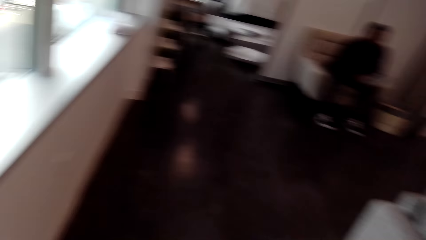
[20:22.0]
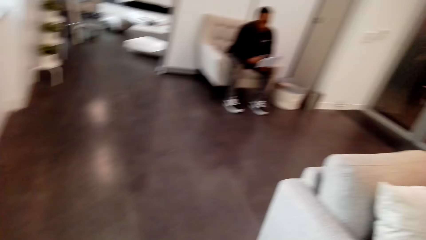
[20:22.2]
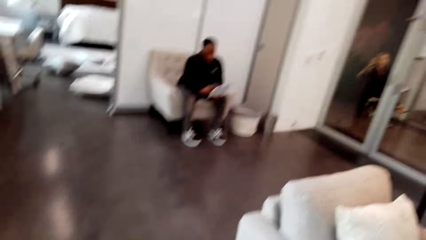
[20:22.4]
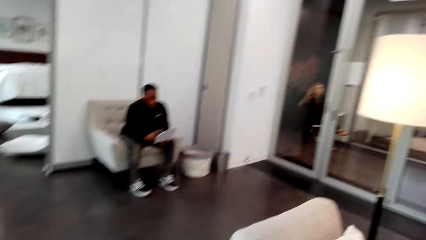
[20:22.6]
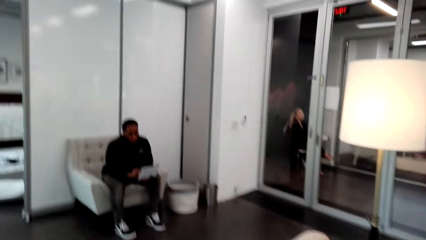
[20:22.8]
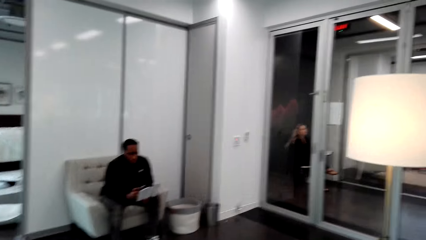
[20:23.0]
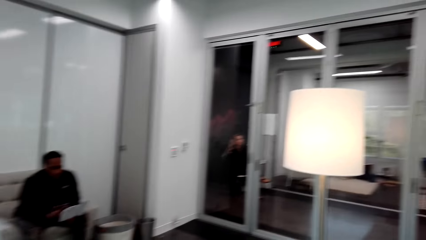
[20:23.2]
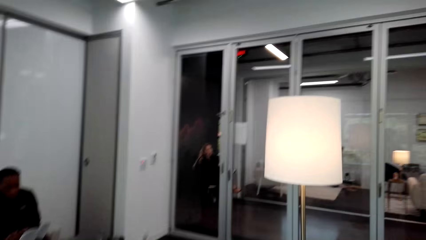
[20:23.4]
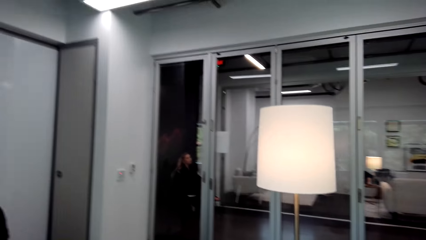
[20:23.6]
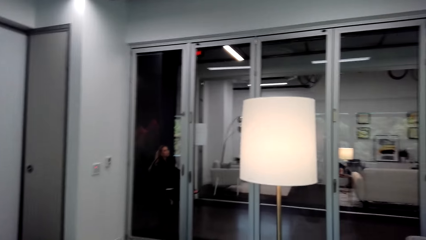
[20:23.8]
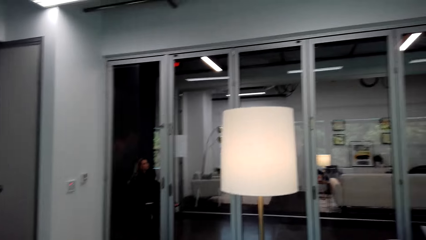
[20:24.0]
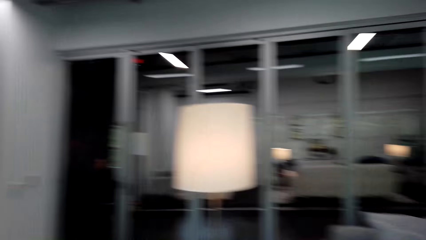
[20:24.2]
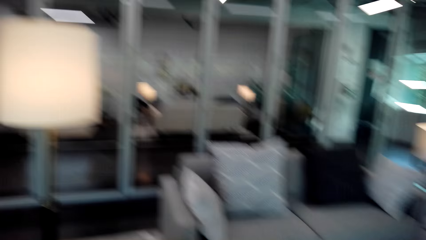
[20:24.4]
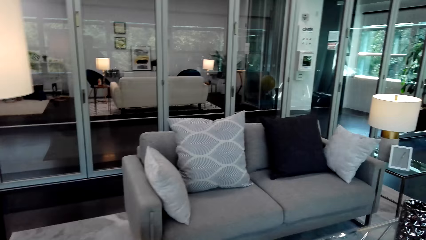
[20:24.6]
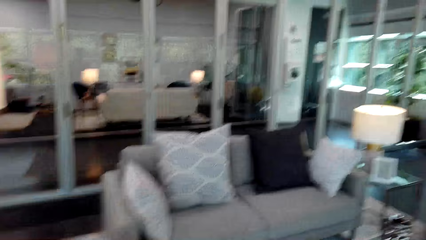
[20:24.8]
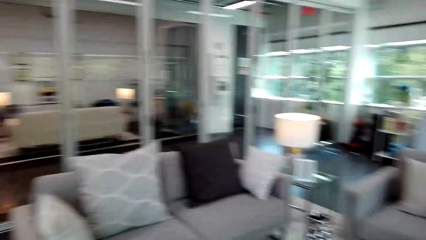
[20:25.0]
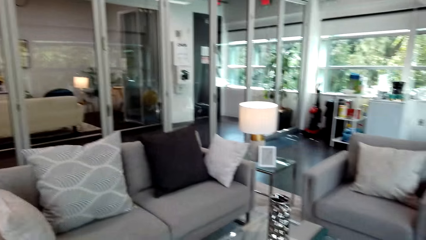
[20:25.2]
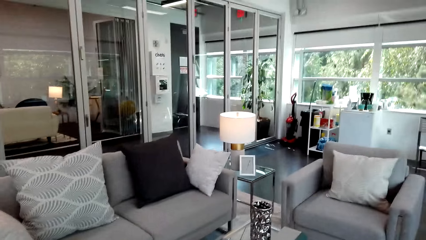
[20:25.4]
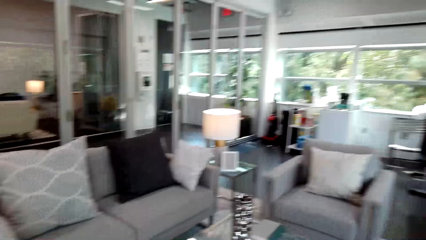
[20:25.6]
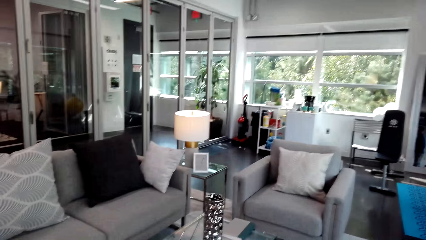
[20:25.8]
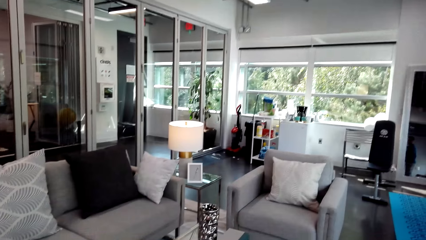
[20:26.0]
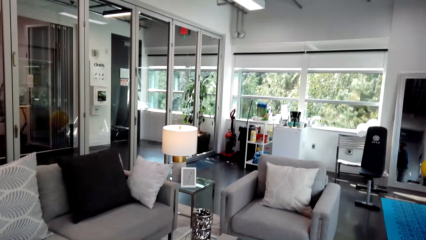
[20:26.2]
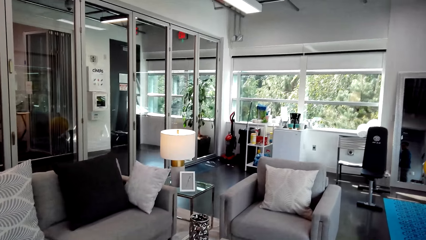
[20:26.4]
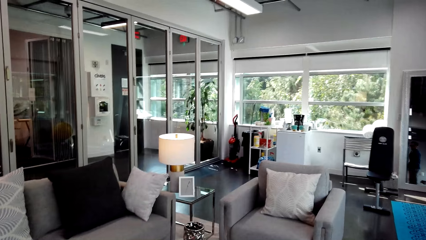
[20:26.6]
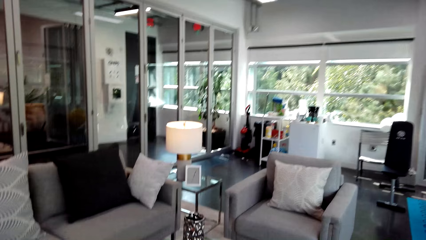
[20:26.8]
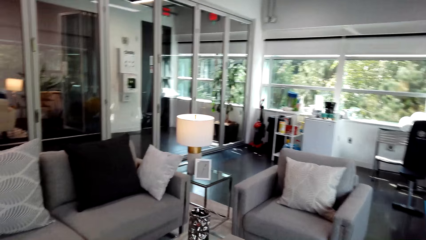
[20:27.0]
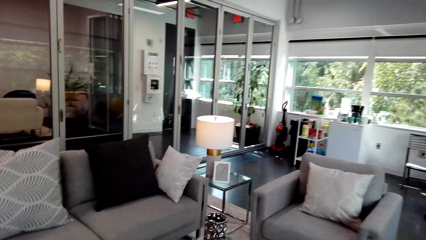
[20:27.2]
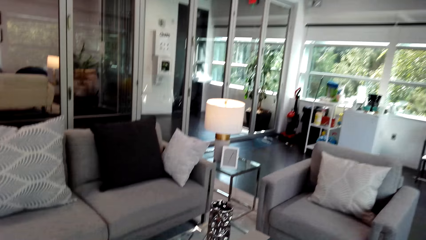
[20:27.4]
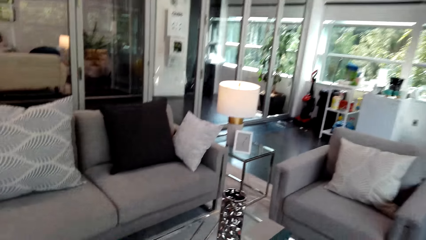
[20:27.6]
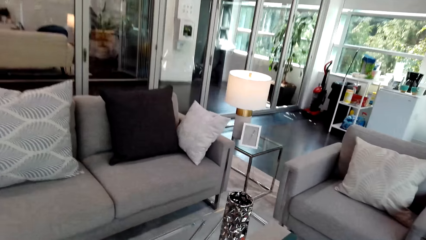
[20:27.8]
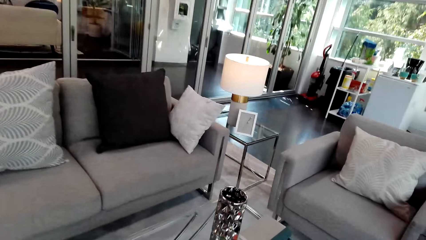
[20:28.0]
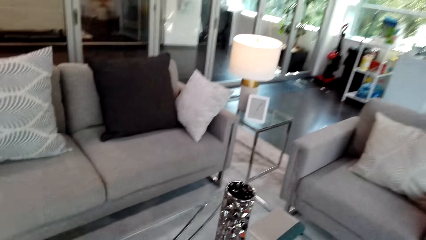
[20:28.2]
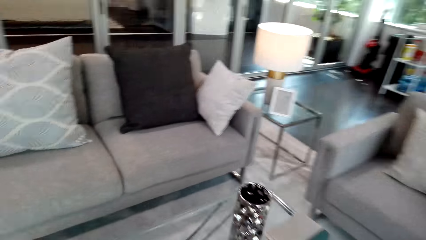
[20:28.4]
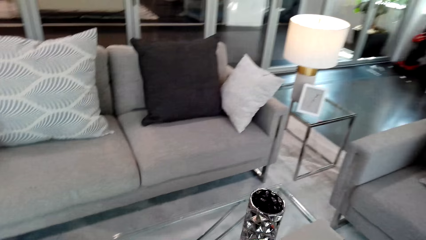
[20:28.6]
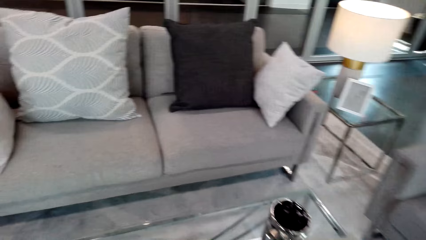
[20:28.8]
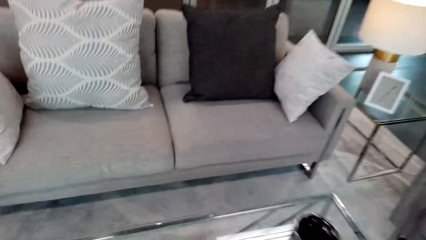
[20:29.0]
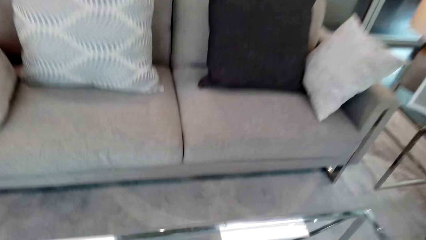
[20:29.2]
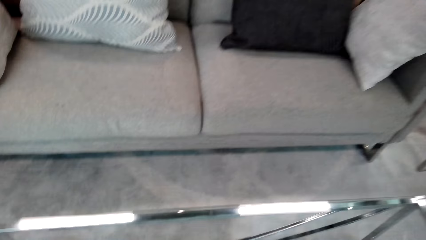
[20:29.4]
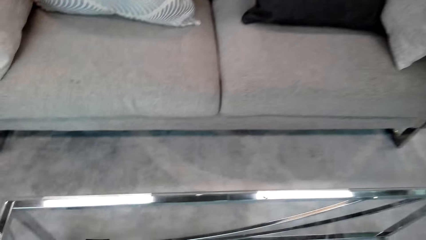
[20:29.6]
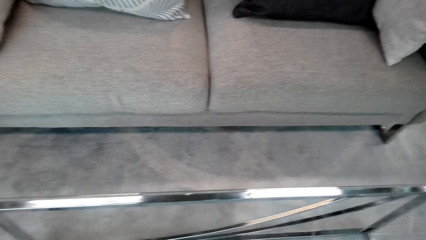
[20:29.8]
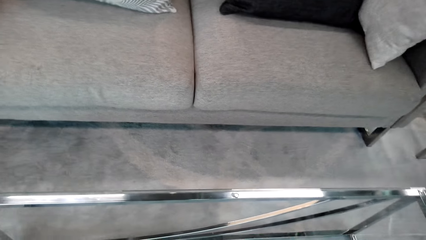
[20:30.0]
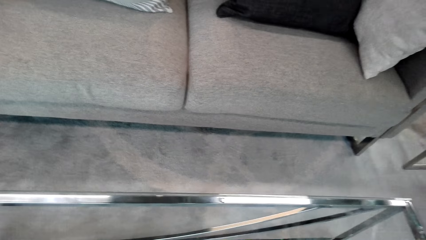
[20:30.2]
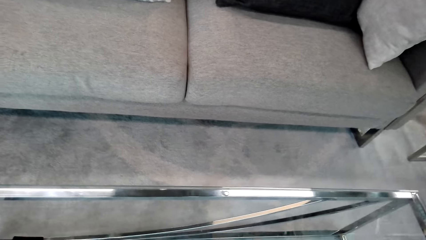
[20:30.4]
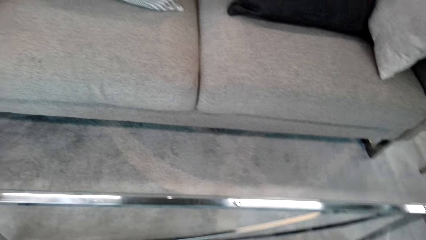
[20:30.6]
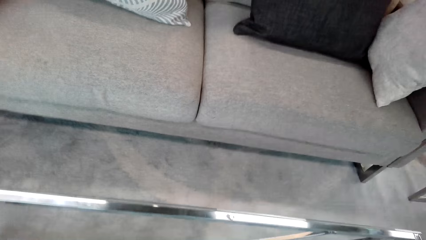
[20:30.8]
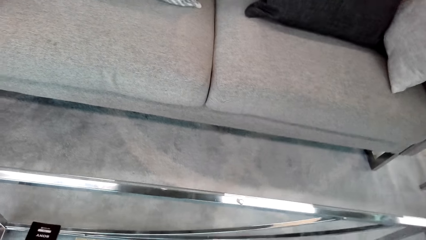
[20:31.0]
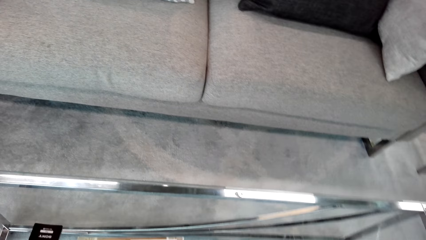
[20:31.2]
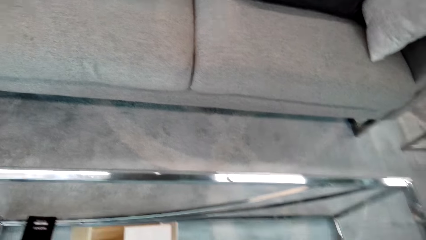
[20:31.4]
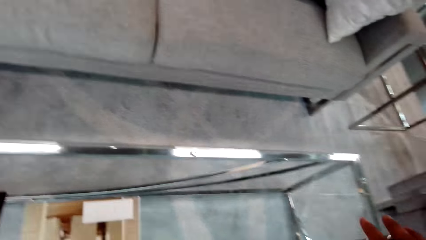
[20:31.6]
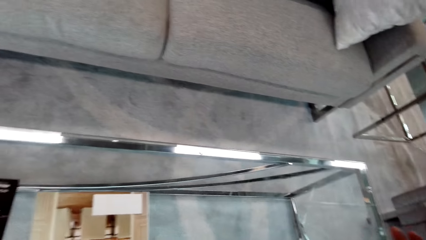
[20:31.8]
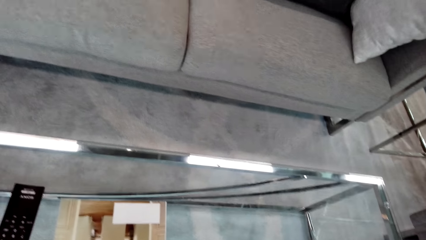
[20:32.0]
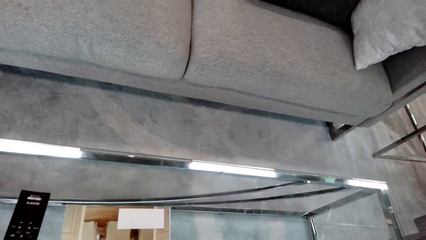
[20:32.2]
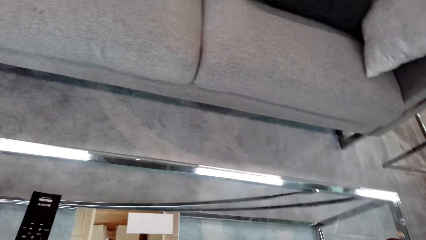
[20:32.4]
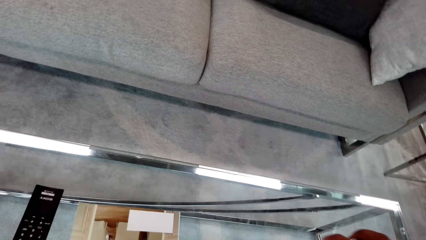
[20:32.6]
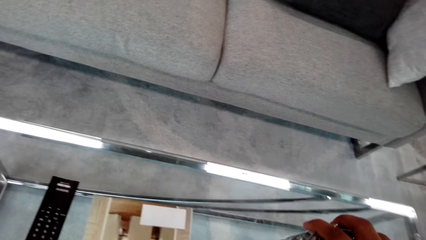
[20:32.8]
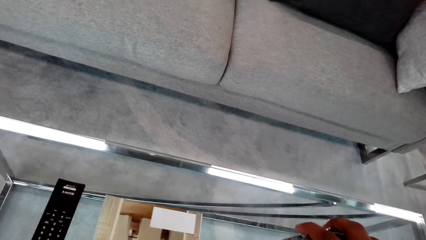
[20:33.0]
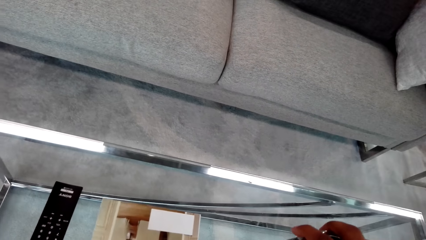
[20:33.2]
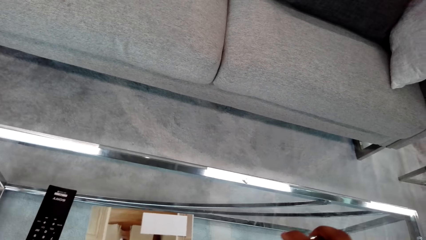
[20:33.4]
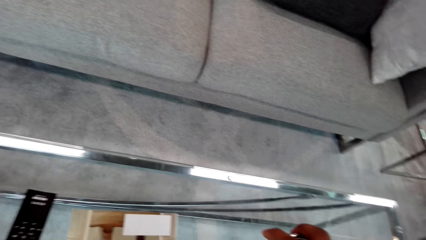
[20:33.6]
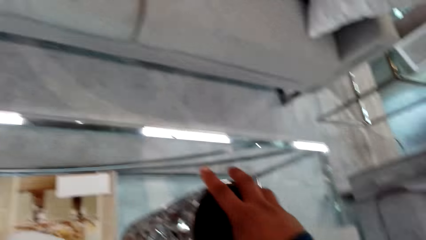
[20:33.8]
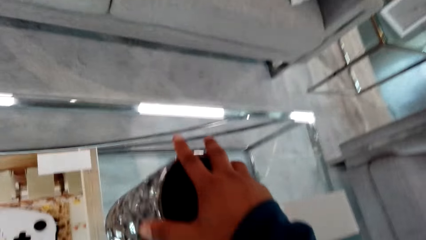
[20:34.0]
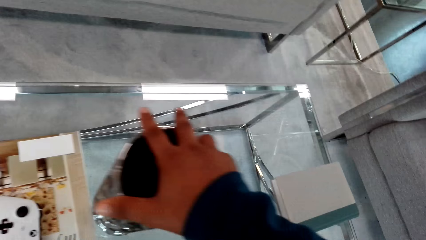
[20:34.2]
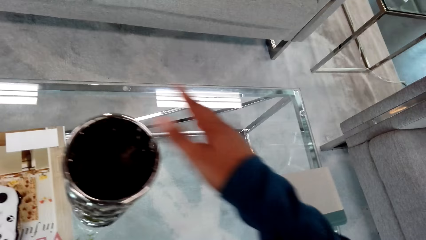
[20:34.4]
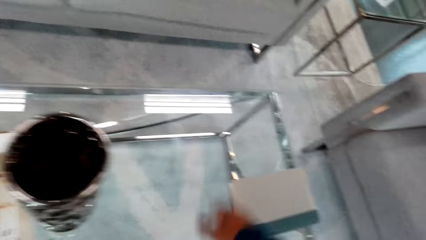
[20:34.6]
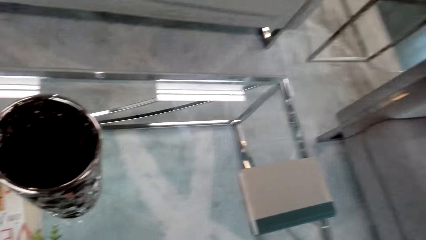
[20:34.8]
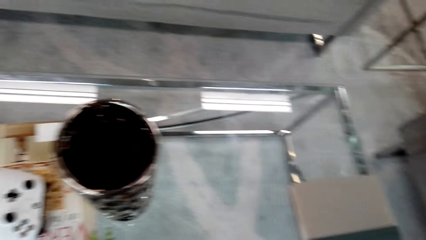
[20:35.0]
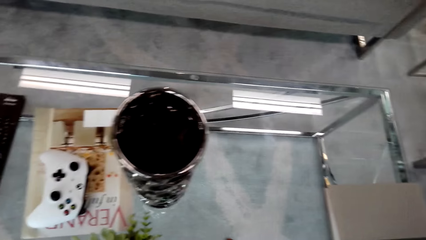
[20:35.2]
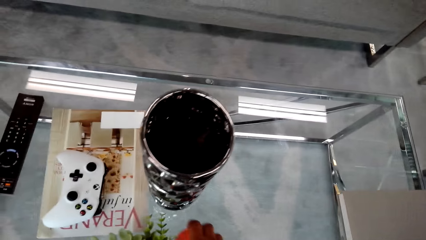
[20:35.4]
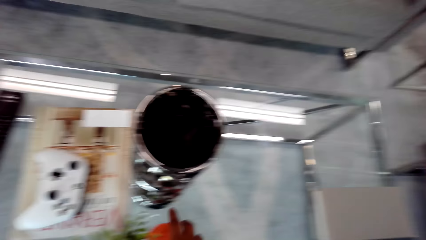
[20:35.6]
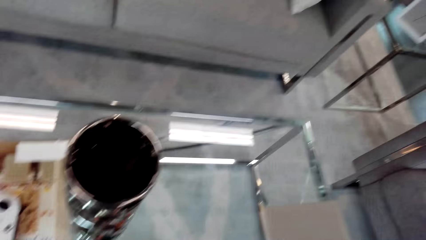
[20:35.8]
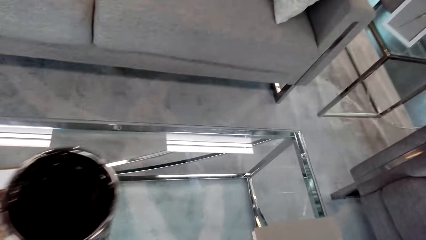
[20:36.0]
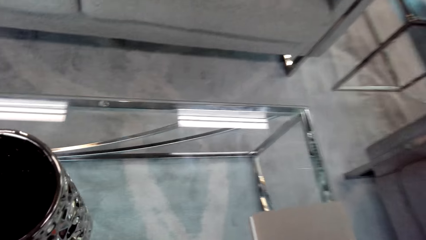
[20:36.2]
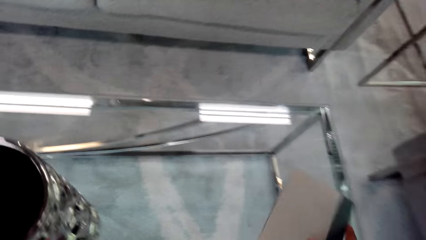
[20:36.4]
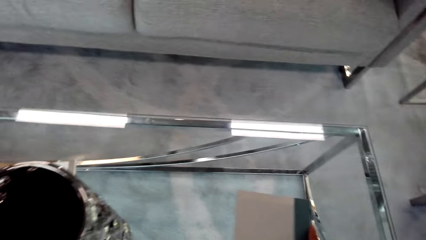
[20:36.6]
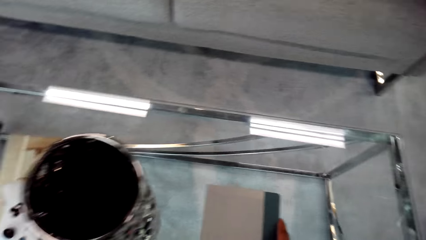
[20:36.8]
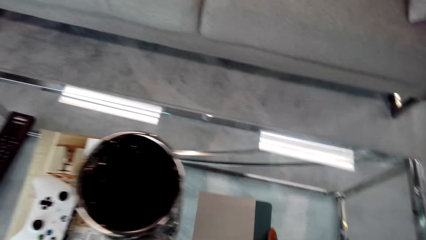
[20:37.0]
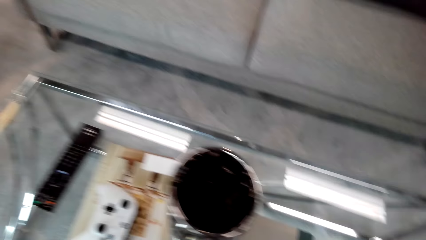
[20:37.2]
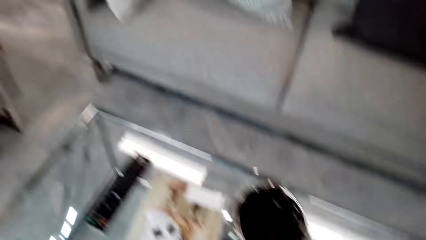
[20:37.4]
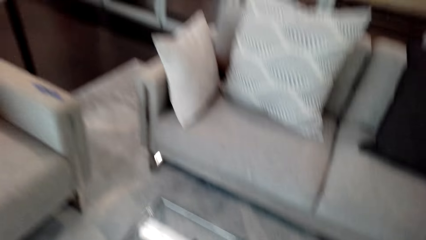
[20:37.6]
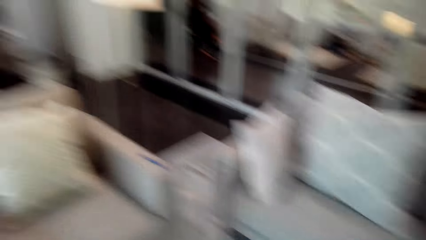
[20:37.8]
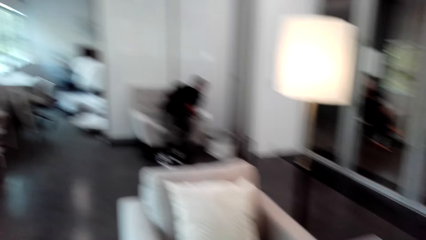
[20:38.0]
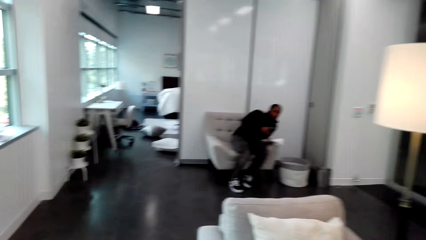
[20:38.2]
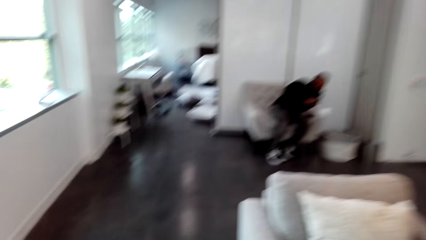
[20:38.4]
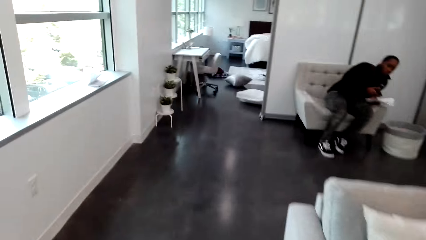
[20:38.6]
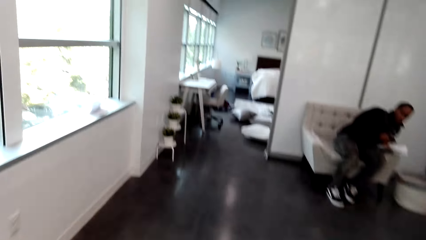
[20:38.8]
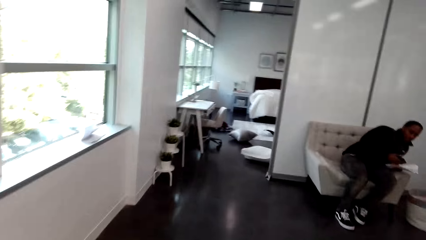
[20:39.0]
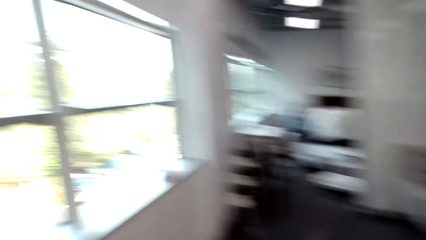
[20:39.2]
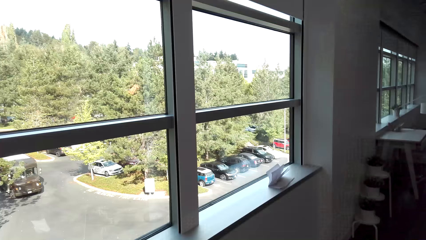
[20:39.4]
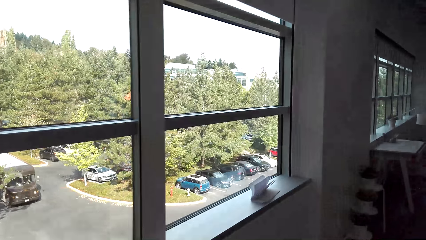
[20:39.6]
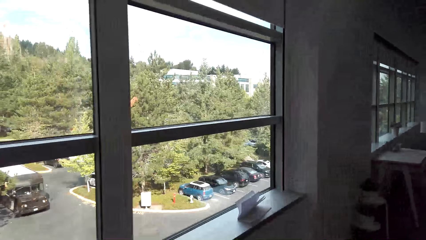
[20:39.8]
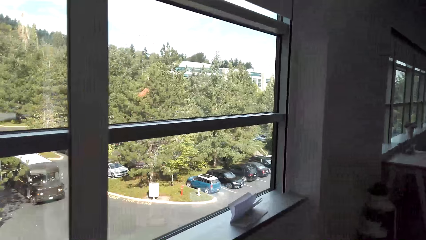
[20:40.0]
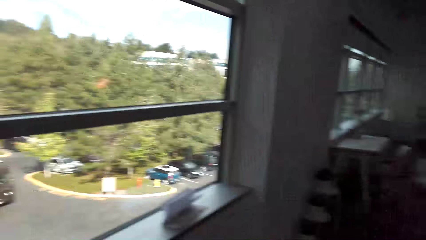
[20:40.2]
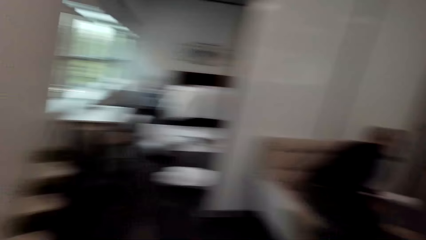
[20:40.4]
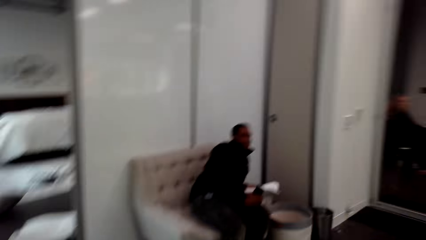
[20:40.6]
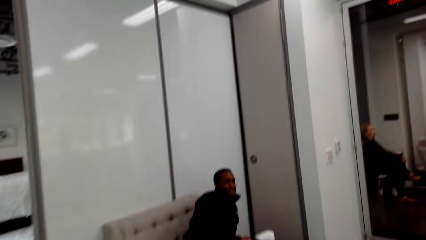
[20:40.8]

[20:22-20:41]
The camera wearer pushes the vase on the table. They move a decoration. They push the book on the table towards the vase. They move around.
